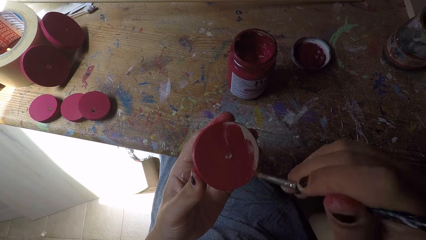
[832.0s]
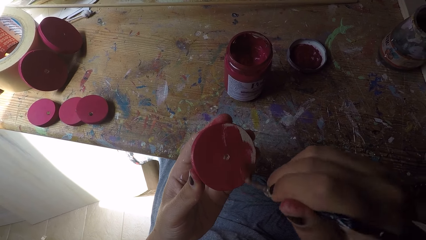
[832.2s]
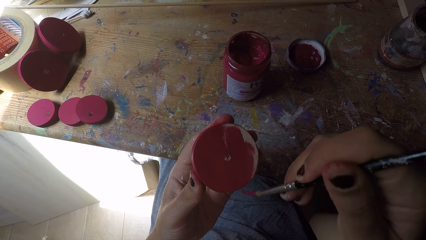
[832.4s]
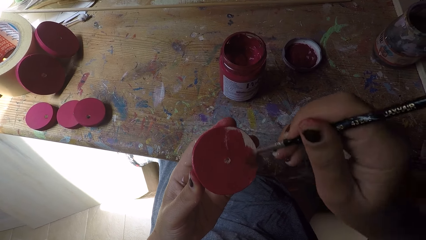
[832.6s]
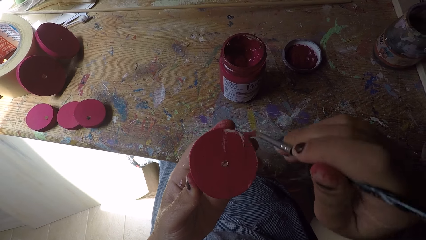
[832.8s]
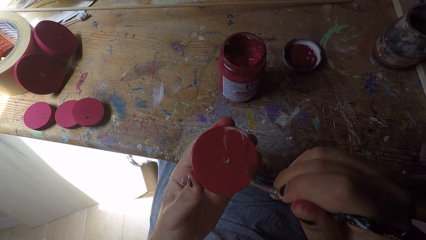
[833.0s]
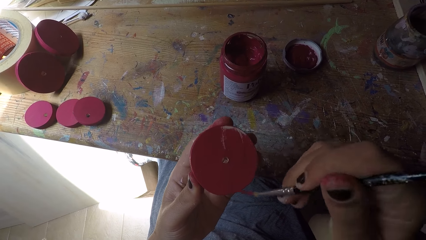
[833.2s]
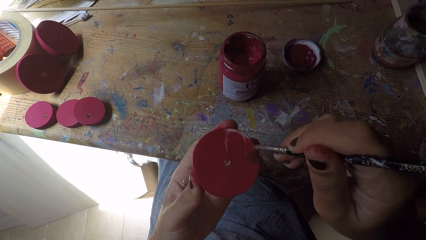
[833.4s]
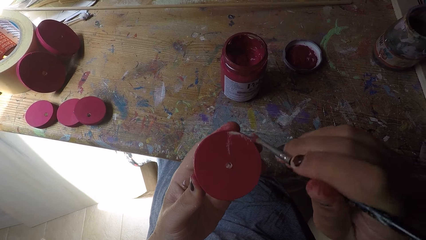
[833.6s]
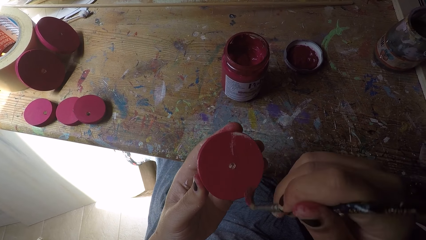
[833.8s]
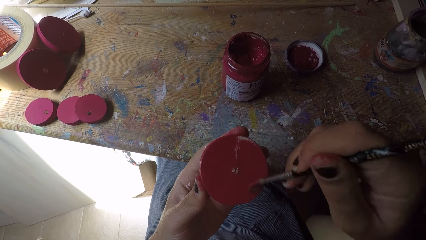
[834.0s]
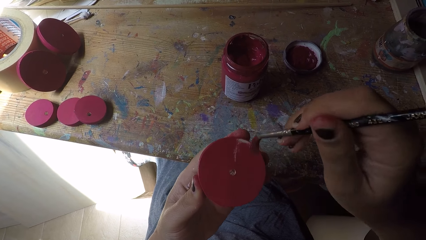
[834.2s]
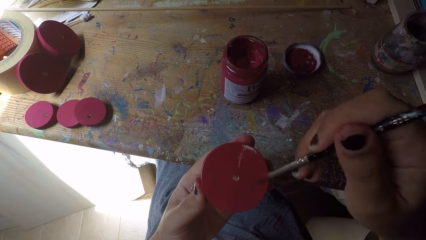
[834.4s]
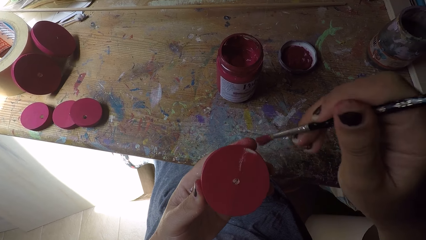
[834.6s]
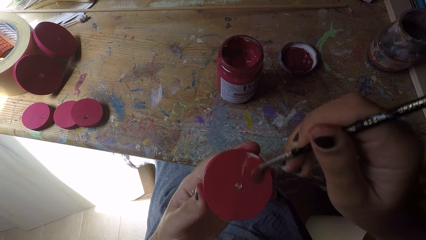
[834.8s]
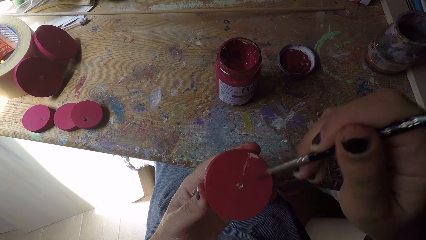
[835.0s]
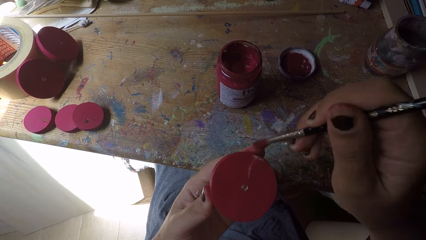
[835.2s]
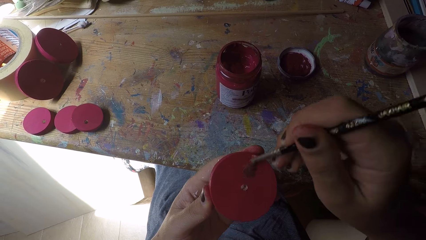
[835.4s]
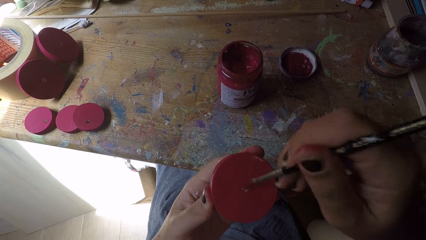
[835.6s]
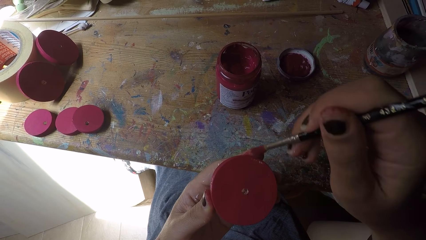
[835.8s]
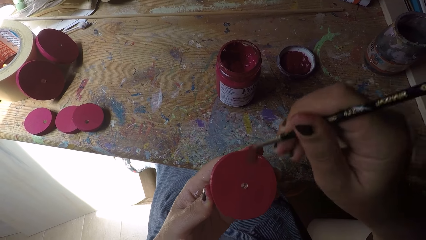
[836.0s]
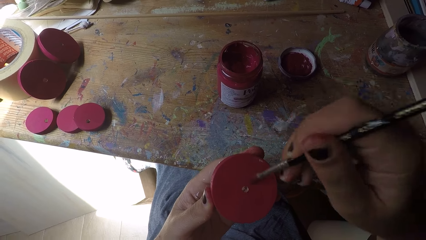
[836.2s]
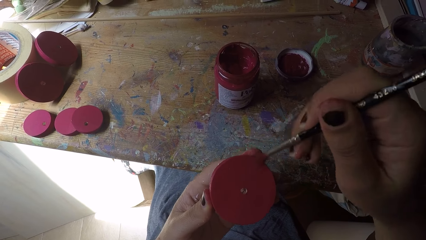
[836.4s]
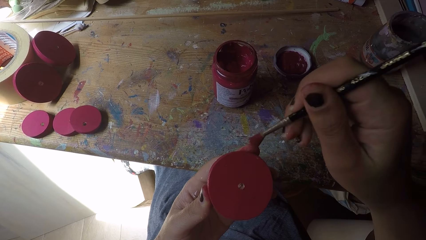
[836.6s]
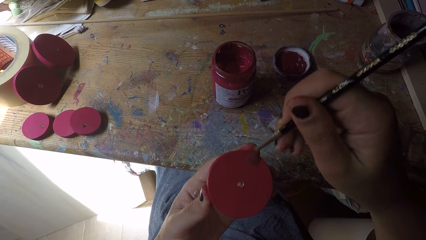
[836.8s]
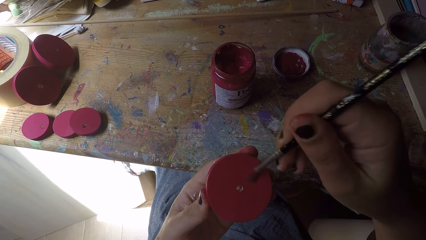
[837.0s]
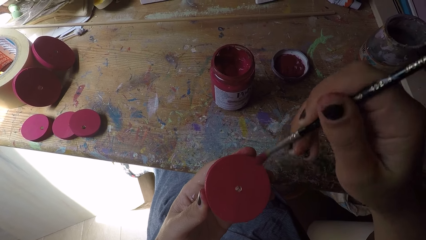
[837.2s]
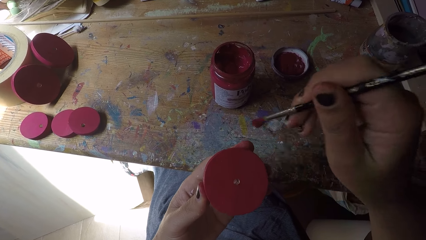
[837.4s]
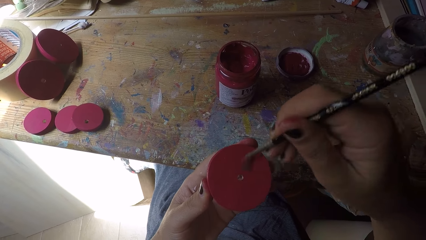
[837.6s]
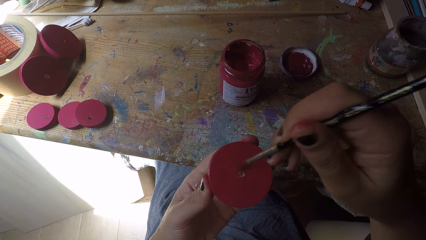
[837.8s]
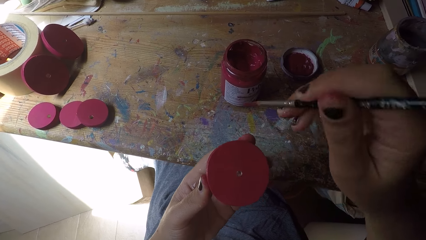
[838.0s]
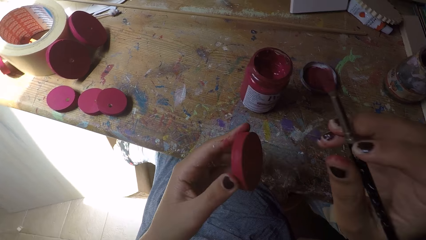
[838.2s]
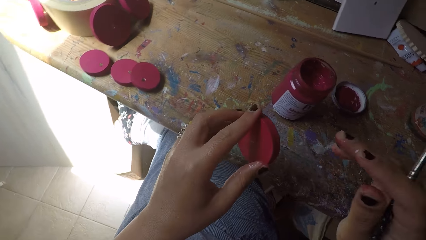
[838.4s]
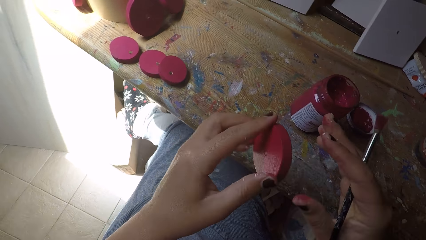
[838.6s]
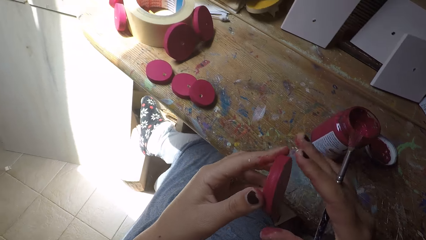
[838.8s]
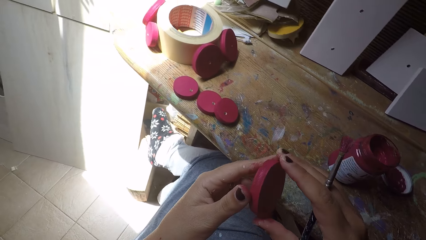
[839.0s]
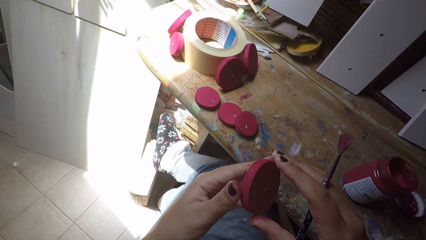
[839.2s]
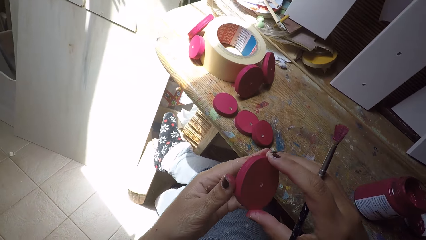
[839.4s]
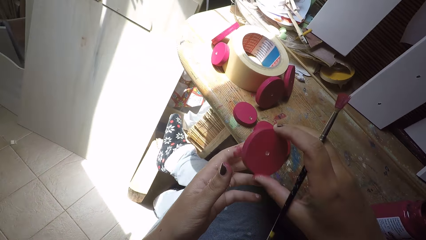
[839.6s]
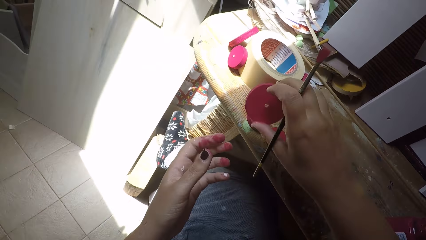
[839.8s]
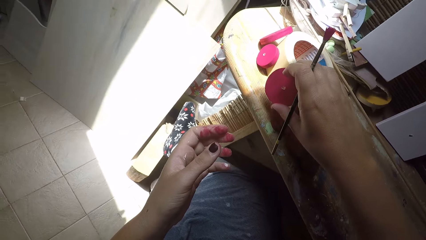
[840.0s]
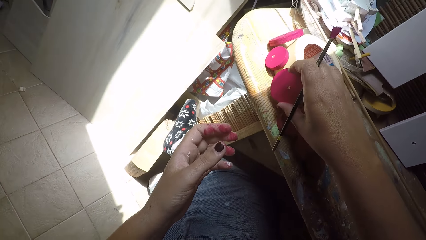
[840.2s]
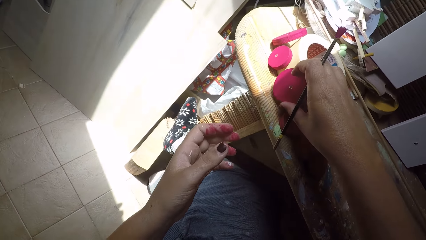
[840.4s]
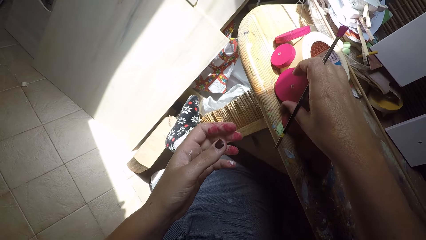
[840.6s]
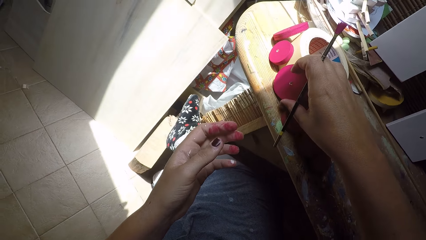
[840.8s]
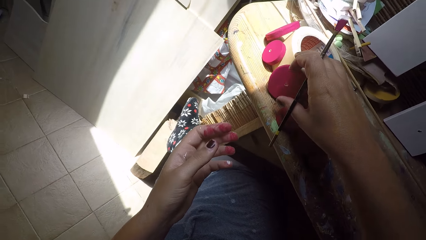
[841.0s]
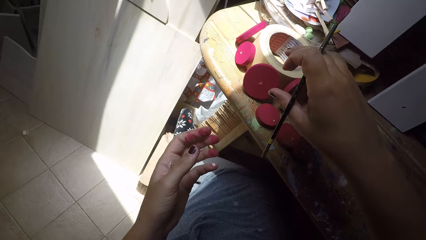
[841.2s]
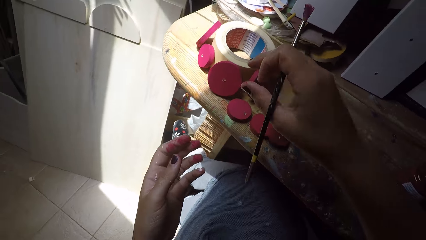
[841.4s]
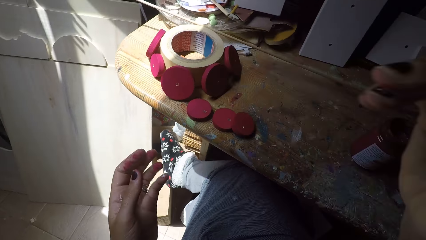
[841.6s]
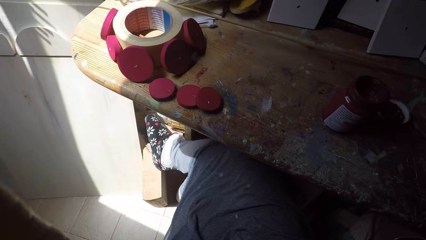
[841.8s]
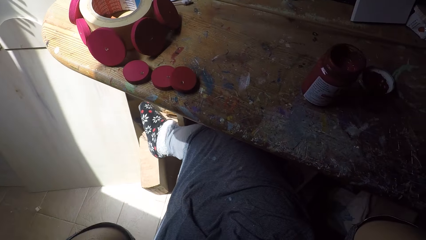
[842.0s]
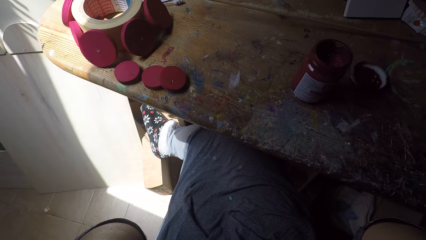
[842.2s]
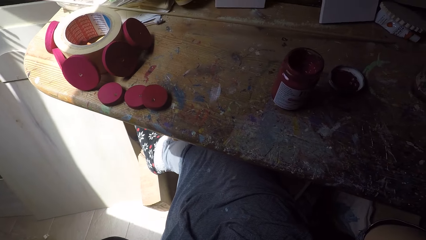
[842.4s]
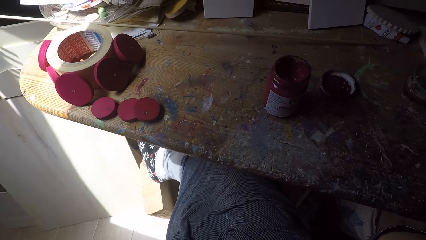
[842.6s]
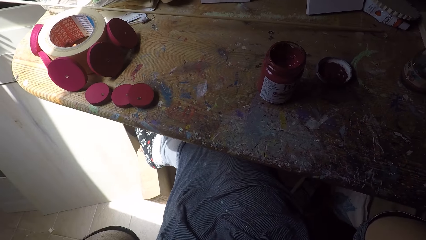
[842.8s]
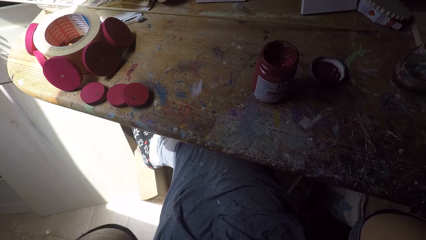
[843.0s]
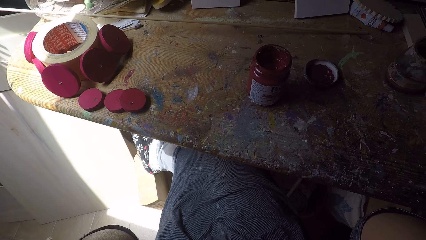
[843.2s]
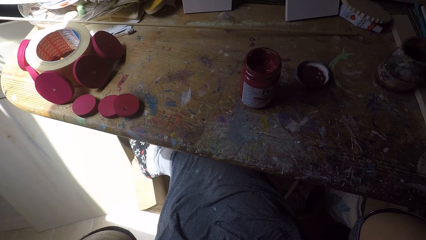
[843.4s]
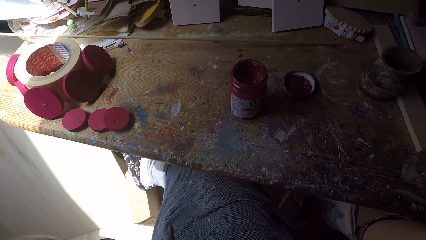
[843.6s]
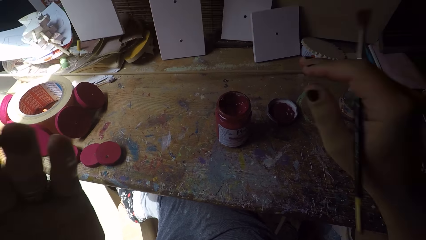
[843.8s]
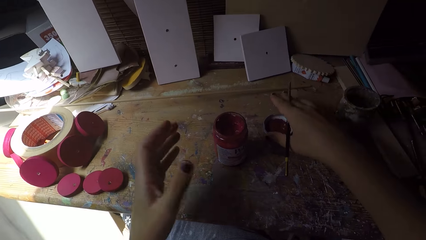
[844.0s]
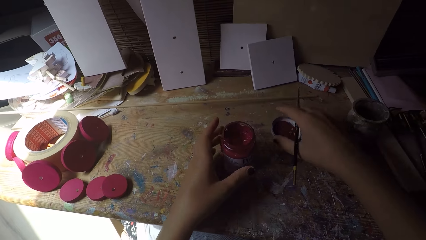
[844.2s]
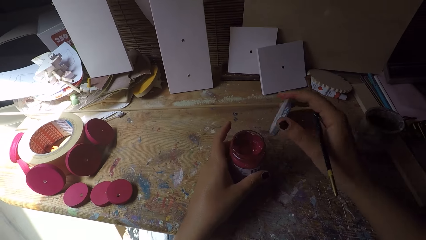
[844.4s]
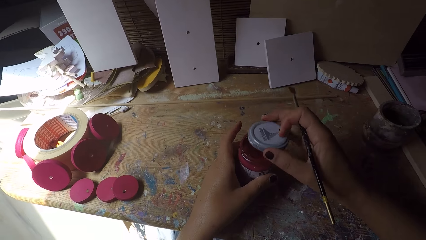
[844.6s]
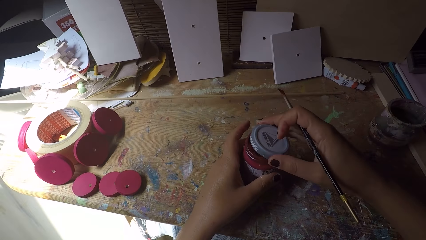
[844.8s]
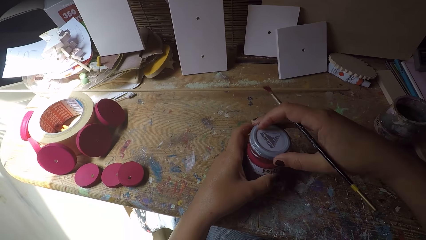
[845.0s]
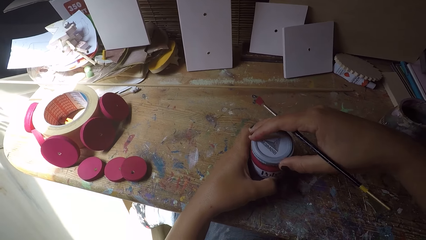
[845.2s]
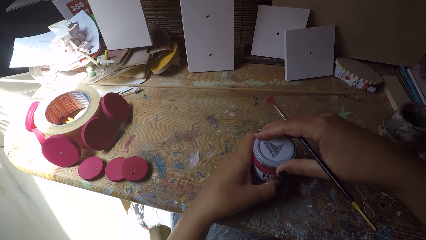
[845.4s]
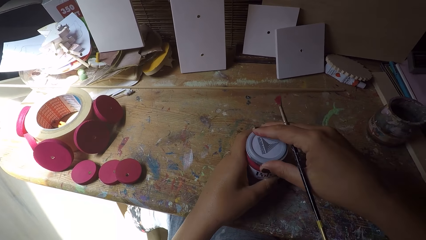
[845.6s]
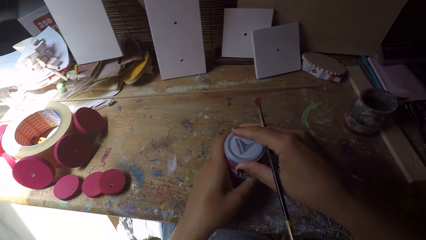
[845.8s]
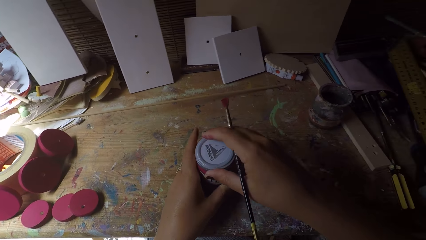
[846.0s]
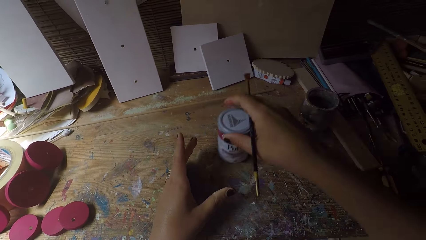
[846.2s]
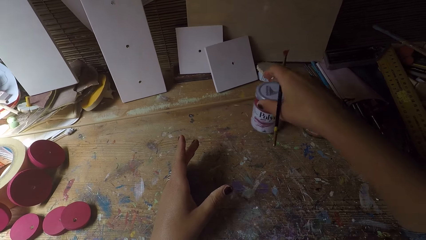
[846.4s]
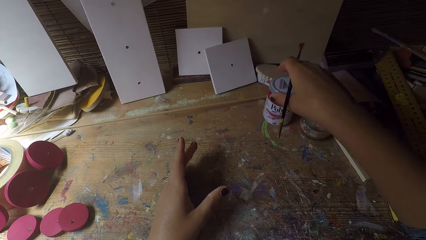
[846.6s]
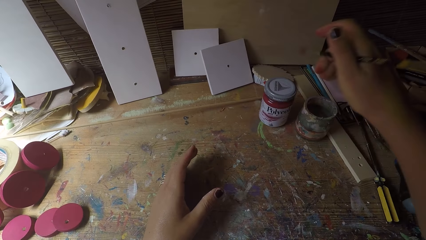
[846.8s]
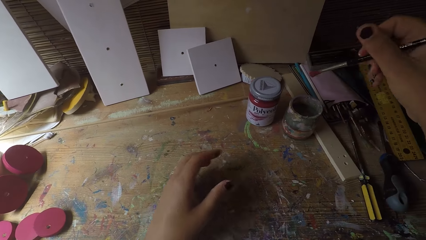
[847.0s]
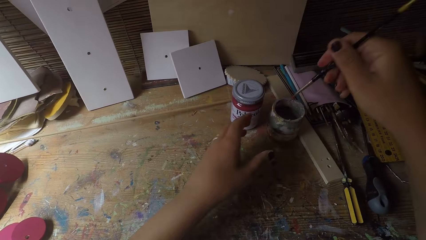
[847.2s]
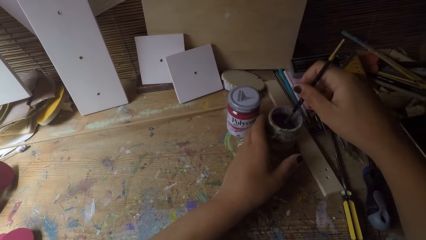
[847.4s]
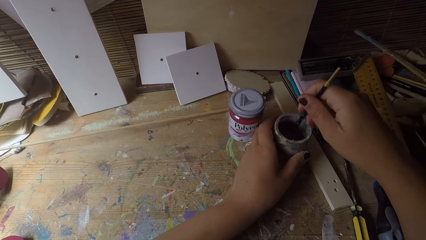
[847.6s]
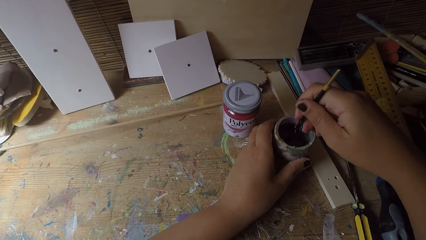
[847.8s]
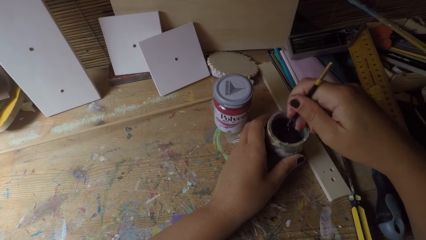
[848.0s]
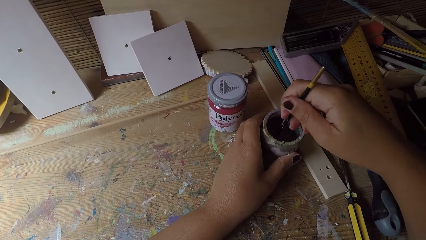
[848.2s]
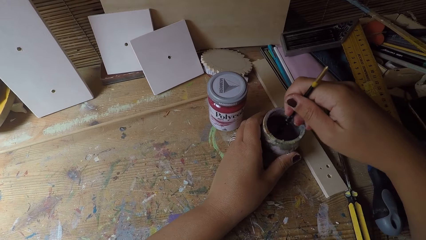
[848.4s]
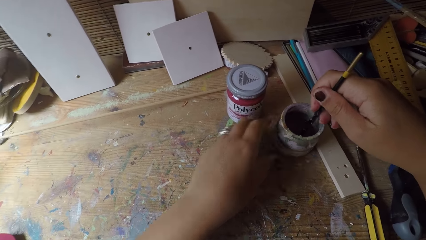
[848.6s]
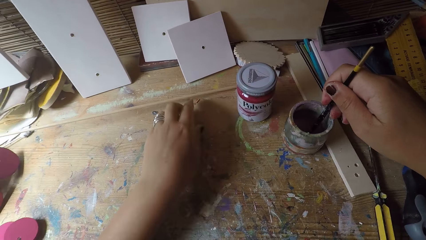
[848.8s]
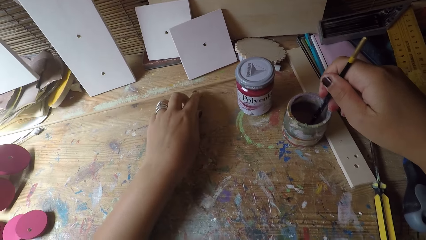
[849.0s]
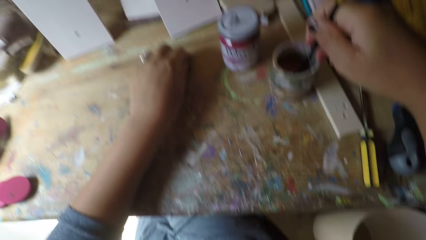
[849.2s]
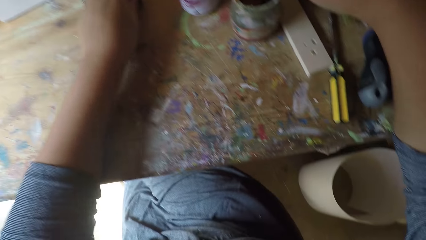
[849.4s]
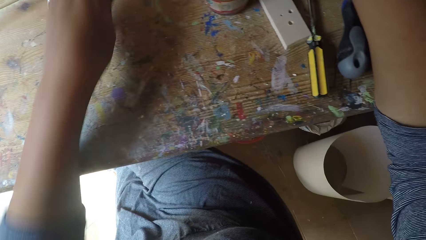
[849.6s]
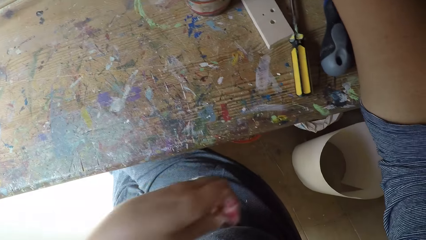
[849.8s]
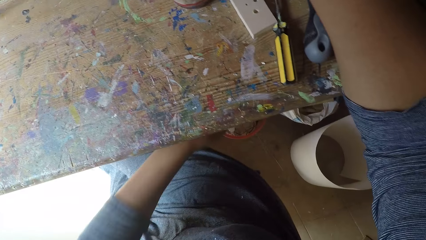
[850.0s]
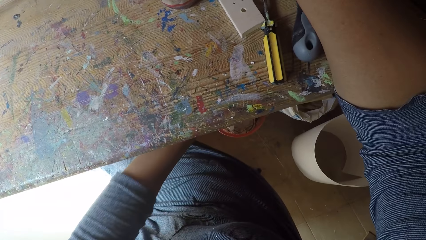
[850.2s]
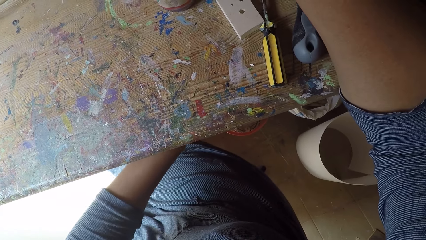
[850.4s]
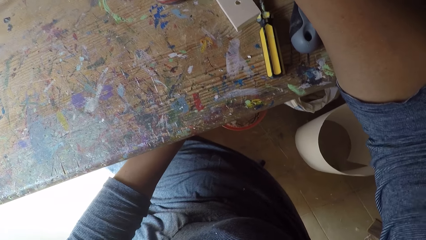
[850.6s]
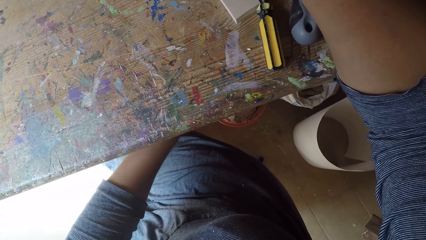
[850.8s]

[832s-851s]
The camera wearer views the wooden round craft piece or wood ornament. She passes the wood ornament from her left hand to her right hand. She drops the wood ornament beside a sellotape on the workbench with her right hand. She raises both her hands up towards the head. She lowers both her hands down. She picks up a can lid from the workbench with her right hand. She holds the paint can with her left hand. She adjusts the paint on the workbench. She covers the paint can with the can lid in her right hand. She moves the paint can with her right hand. She adjusts the paint on the workbench. She dips the paint brush into the can container or solvent tin with her right hand. She holds the can container on the workbench with her left hand. She rinses the paint brush in the can container with her right hand. She adjusts the solvent tin with the left hand. She stirs the paint brush in the solvent. She removes dirt from the workbench with her left hand. She picks up something on the workbench. She dumps the object under the workbench.
